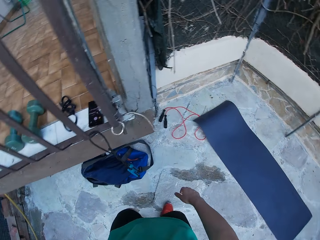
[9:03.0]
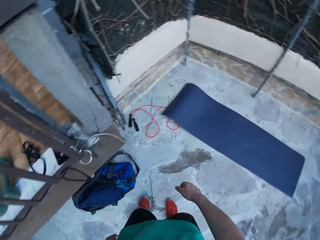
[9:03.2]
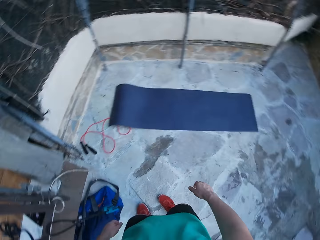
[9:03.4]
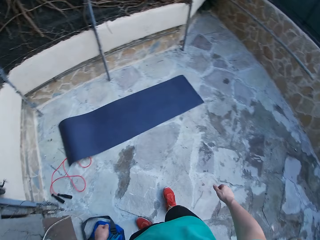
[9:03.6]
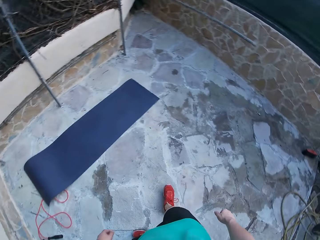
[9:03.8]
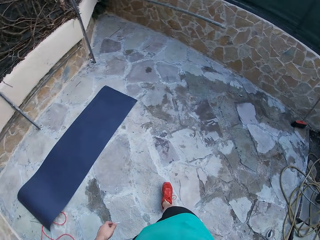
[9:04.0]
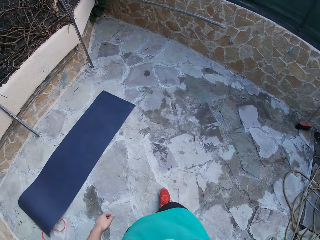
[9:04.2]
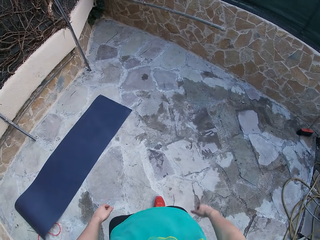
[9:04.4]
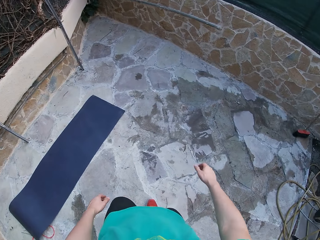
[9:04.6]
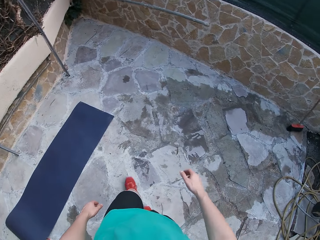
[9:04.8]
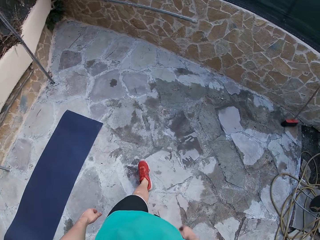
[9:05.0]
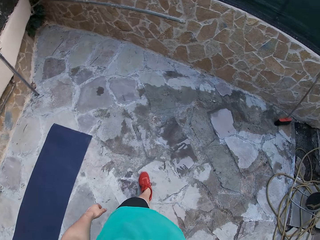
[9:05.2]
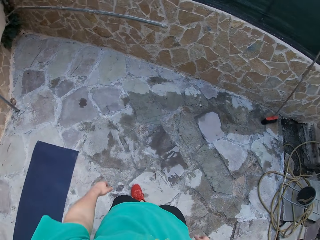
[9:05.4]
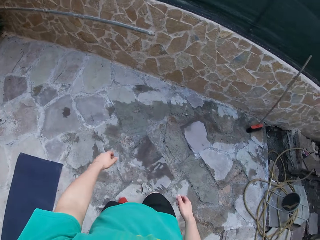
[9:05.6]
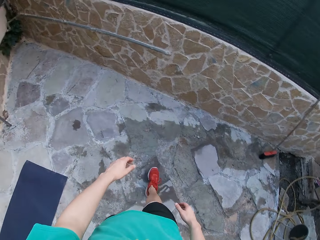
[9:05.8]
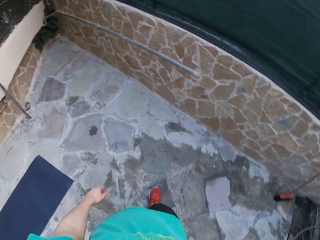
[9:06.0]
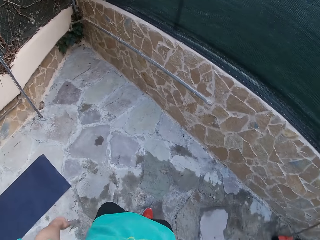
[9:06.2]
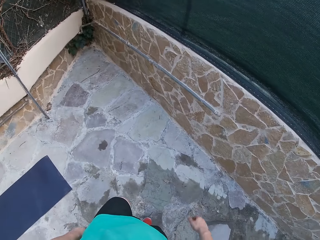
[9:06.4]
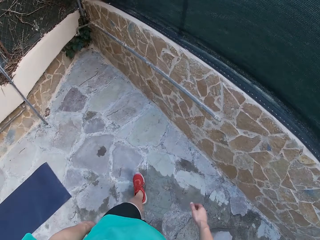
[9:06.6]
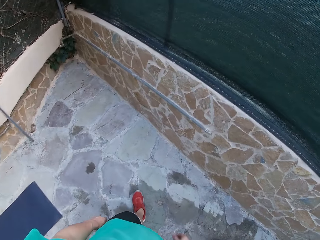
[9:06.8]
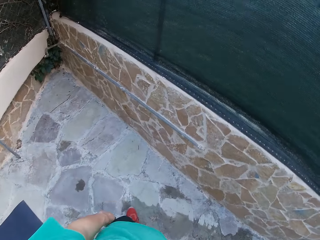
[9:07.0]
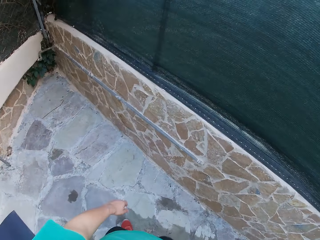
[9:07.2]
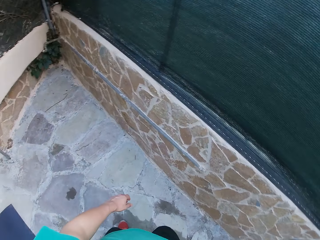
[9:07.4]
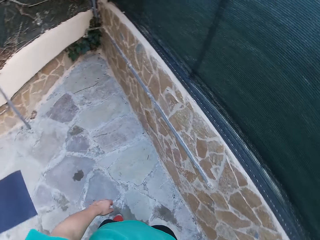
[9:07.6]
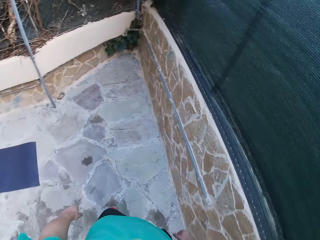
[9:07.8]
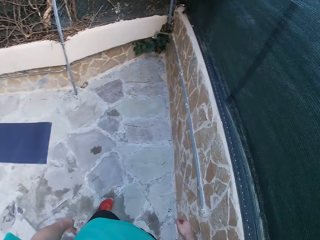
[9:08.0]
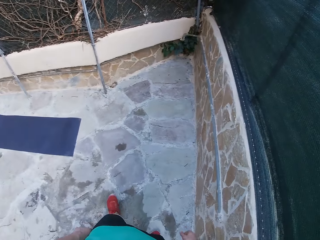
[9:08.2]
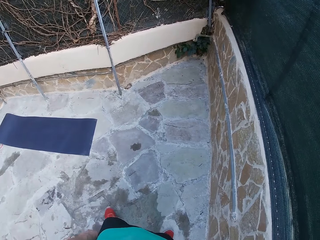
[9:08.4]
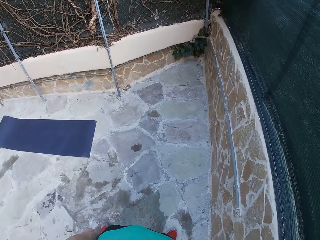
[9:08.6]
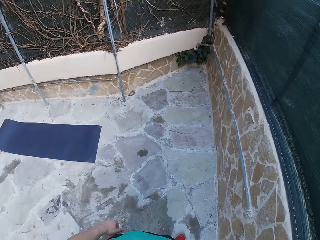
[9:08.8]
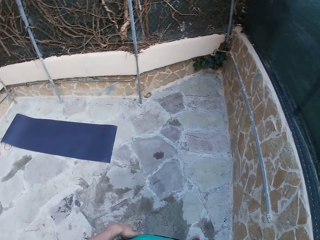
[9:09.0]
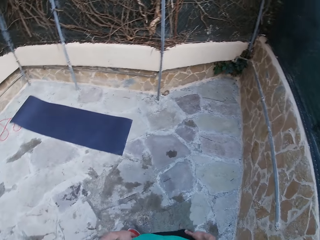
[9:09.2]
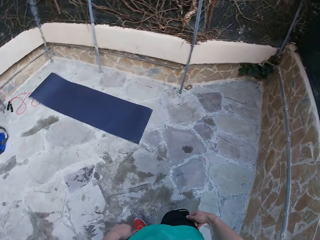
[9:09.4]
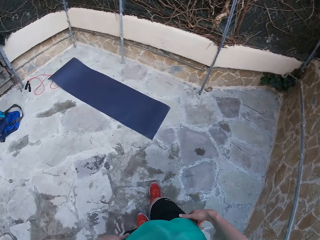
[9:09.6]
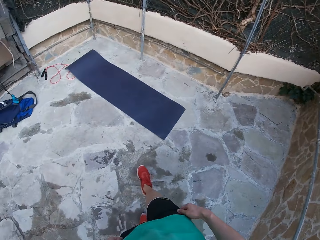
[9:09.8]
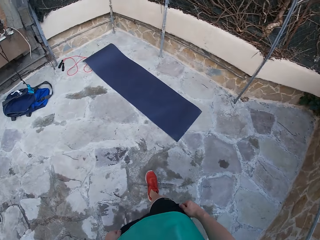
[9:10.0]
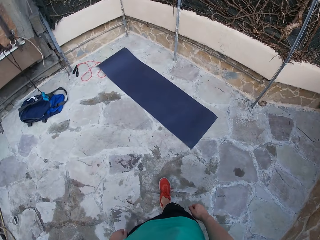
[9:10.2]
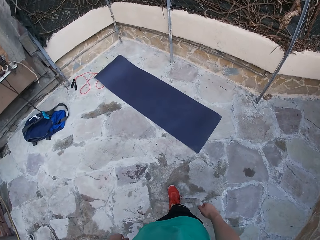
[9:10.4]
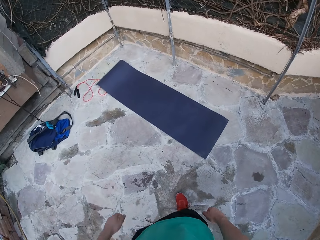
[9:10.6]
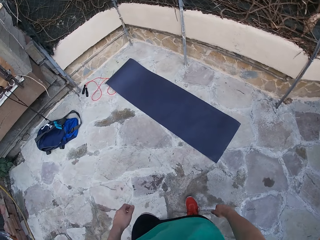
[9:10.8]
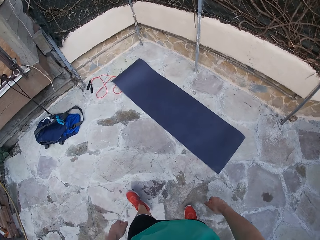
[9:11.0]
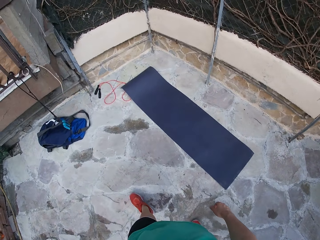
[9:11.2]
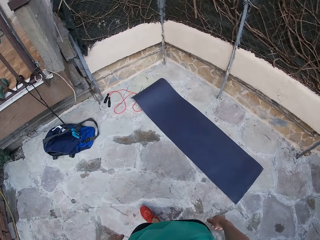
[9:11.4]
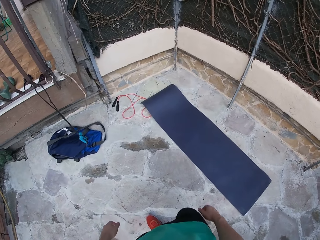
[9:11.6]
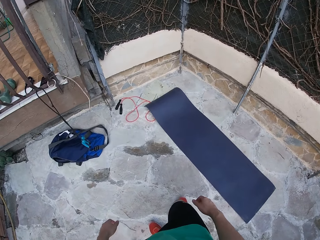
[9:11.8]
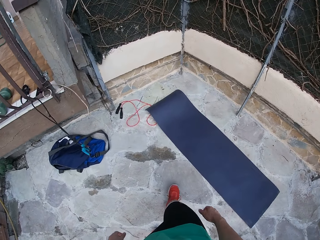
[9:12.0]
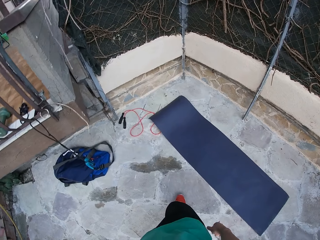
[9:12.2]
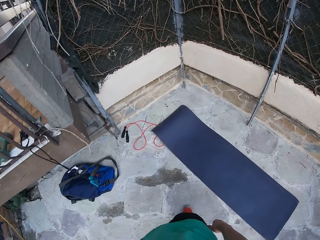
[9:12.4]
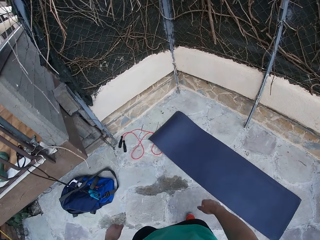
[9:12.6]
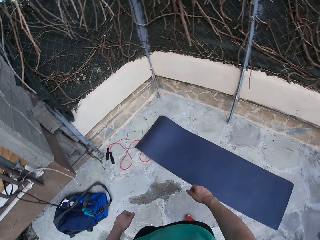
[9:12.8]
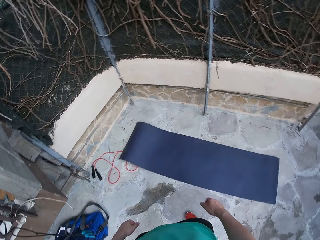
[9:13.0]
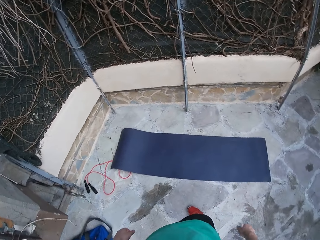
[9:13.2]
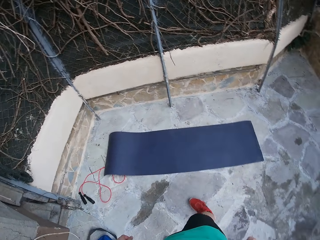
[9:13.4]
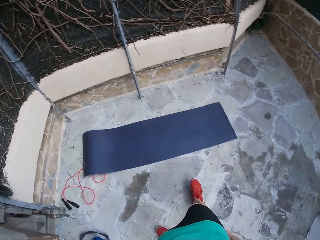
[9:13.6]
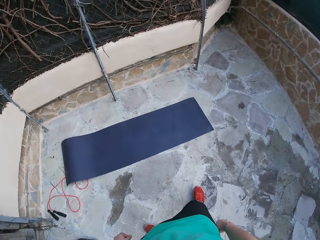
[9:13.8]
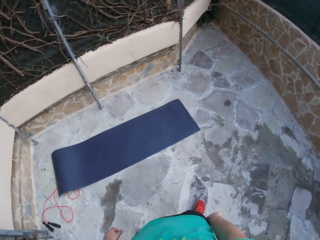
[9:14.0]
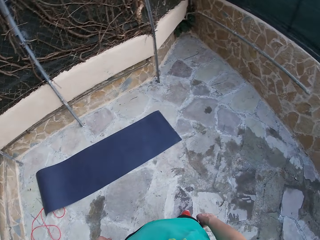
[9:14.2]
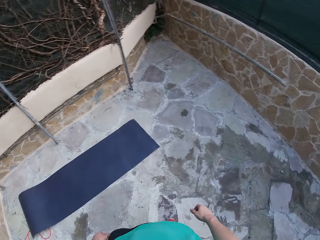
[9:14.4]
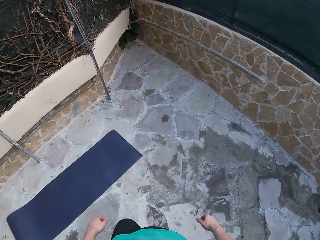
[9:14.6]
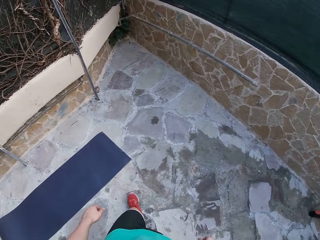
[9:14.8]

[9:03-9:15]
The camera wearer touches his shirt with both hands.

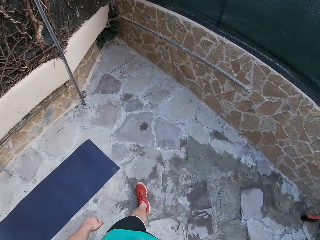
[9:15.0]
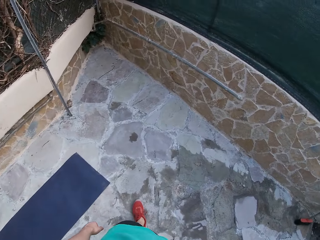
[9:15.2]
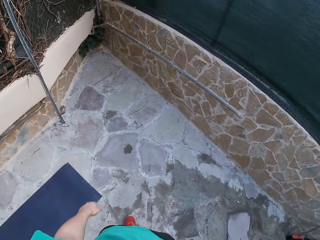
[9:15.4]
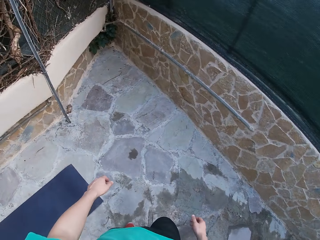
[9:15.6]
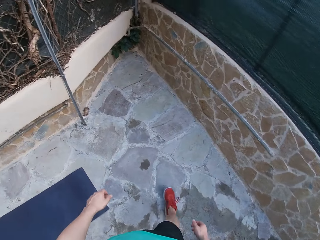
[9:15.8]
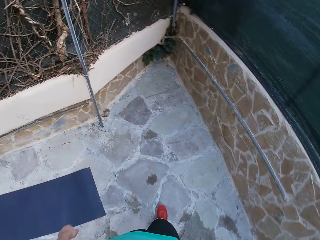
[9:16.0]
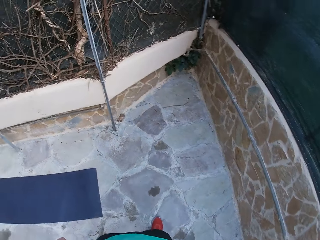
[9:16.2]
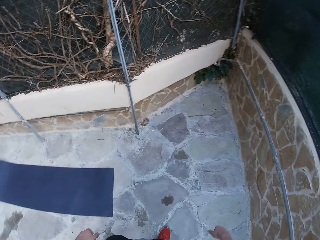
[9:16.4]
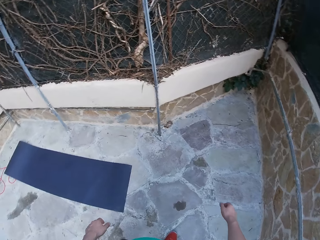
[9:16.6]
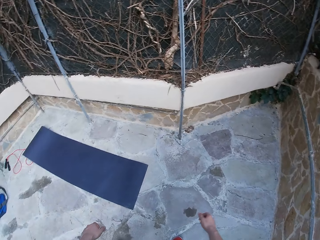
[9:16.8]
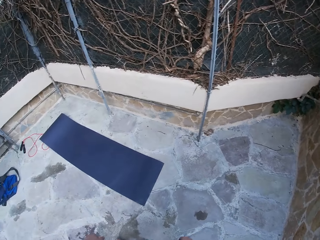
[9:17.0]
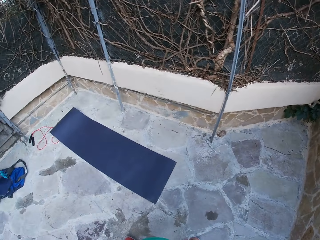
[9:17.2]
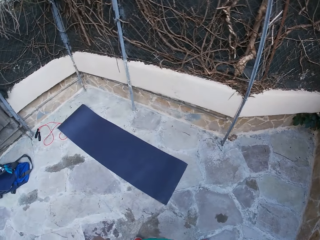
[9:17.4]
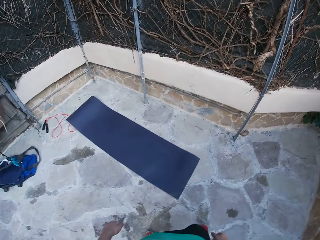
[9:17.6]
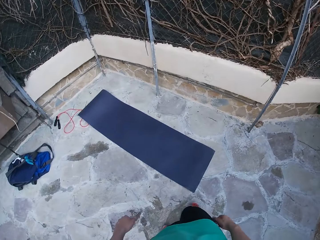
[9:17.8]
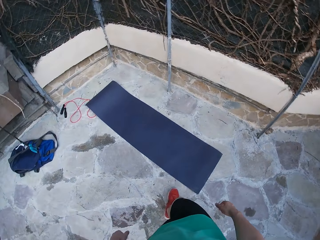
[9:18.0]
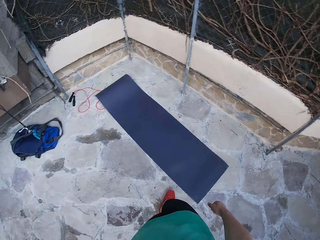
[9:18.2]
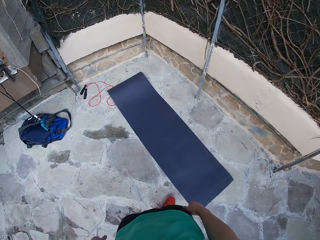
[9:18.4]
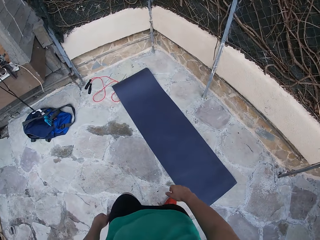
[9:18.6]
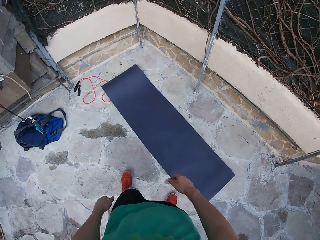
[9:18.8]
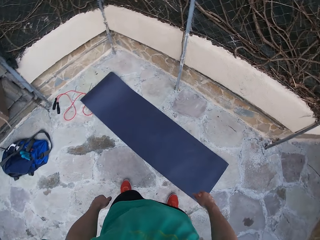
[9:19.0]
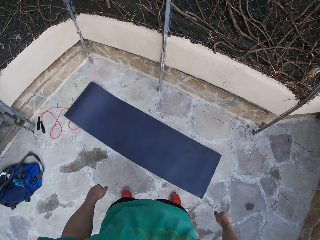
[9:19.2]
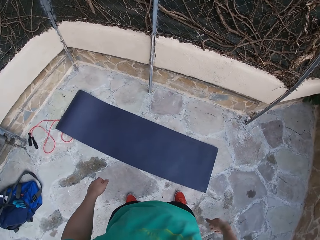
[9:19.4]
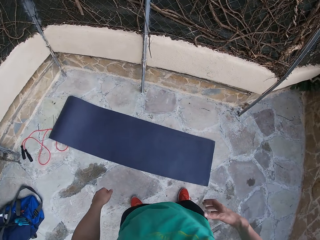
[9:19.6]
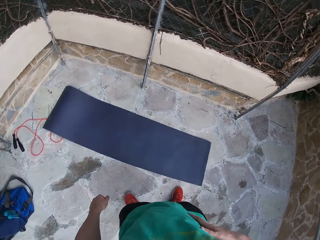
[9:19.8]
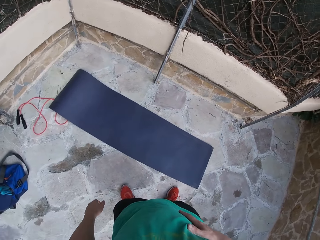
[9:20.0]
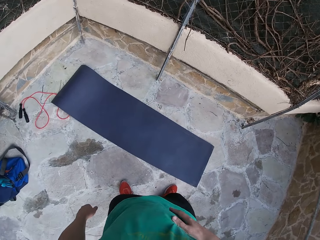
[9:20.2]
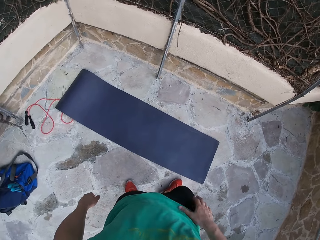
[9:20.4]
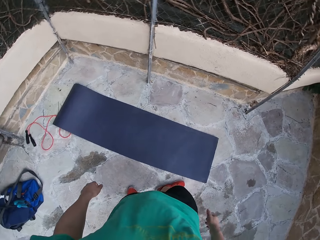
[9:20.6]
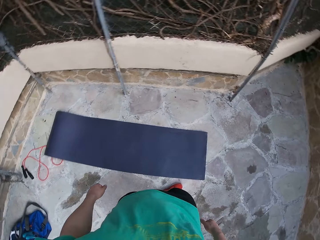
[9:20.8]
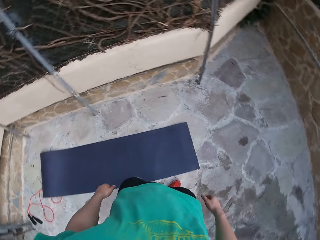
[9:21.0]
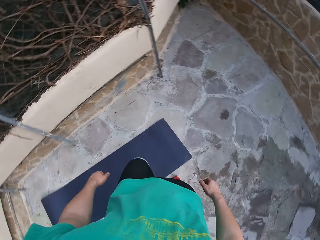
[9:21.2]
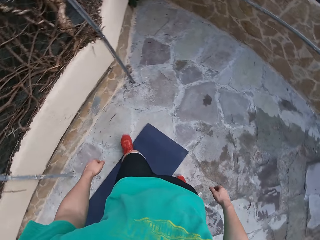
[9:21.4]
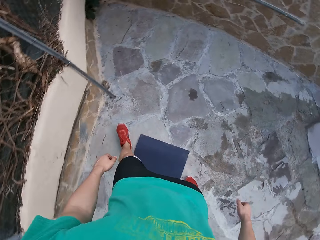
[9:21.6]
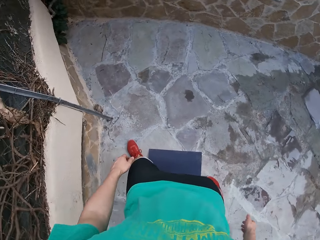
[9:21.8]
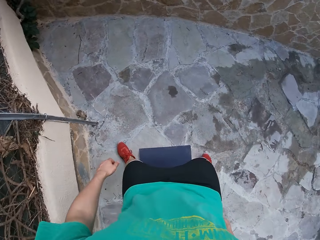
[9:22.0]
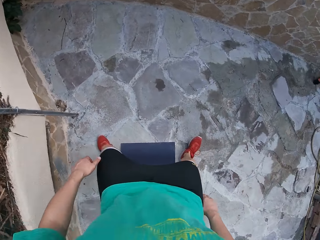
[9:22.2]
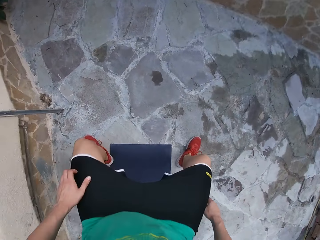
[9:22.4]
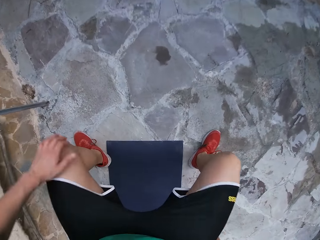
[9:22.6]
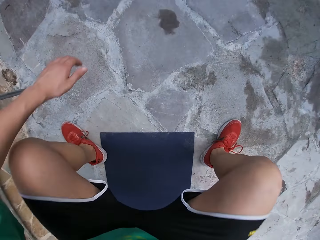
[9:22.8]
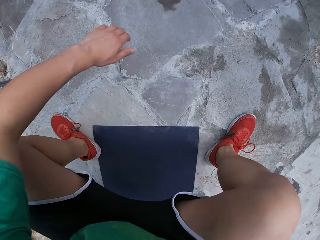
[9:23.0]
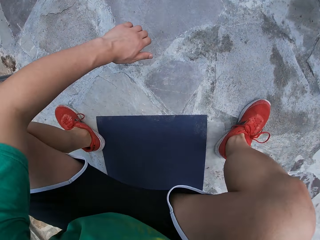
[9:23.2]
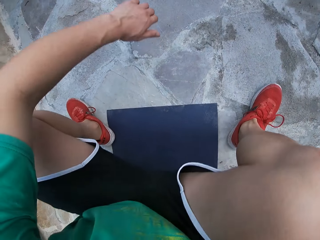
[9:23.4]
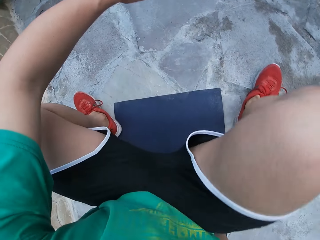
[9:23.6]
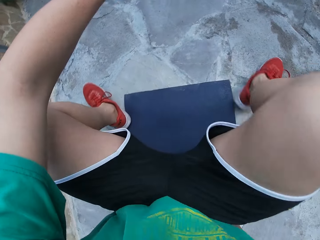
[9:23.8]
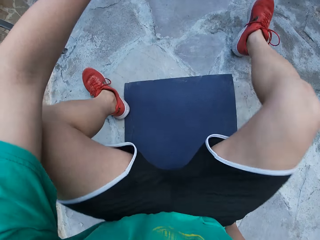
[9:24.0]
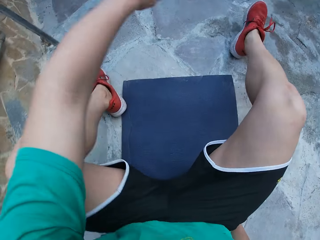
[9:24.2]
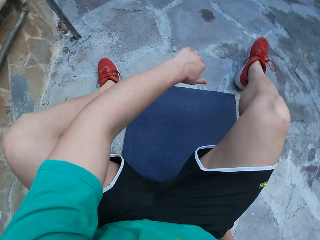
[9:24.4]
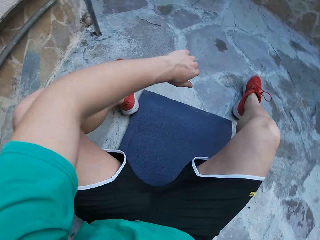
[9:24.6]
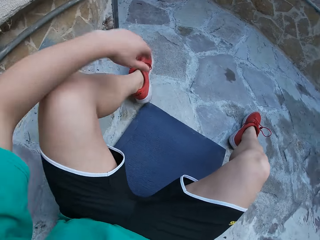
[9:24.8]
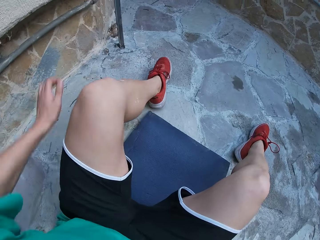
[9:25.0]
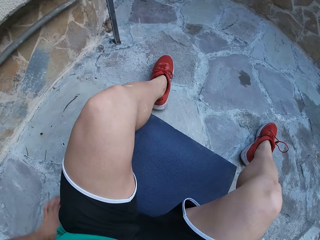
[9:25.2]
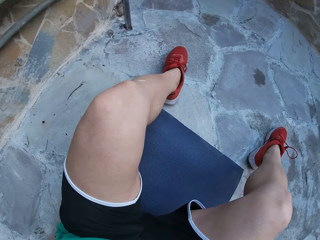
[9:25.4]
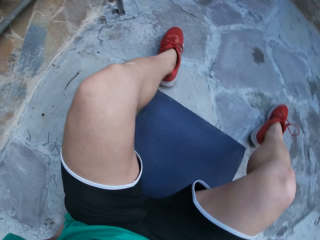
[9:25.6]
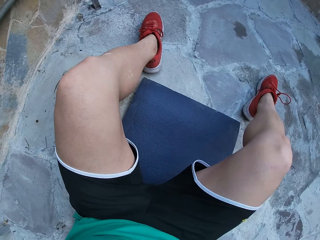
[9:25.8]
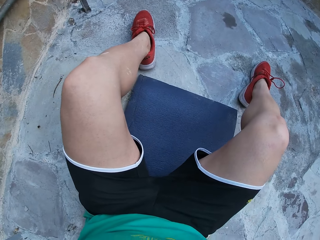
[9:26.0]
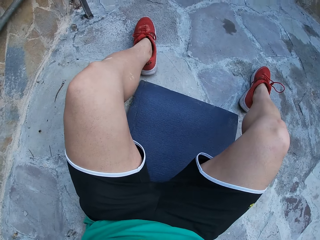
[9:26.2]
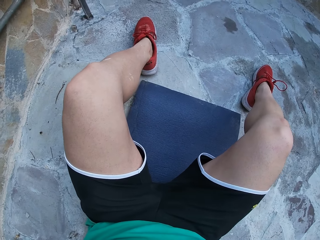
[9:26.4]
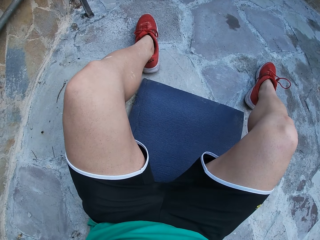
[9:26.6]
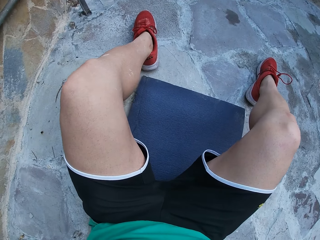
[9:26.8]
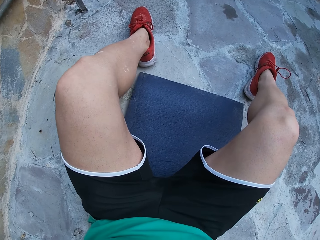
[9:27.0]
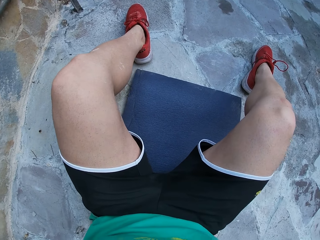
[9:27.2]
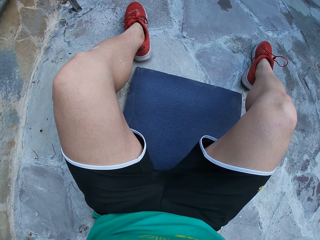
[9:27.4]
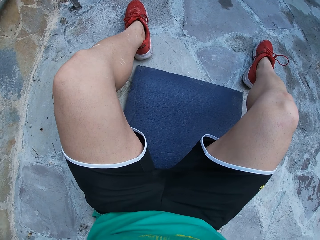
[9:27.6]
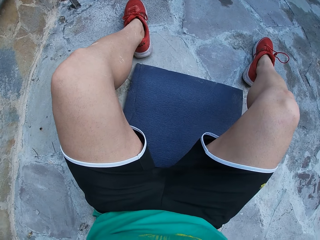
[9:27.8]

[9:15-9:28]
The camera wearer stands next to the yoga mat. He parts his legs. He lays down on the mat in the courtyard. He sits on the yoga mat. He places his hands on the yoga mat.
